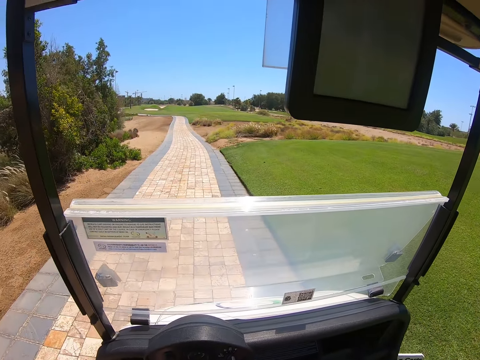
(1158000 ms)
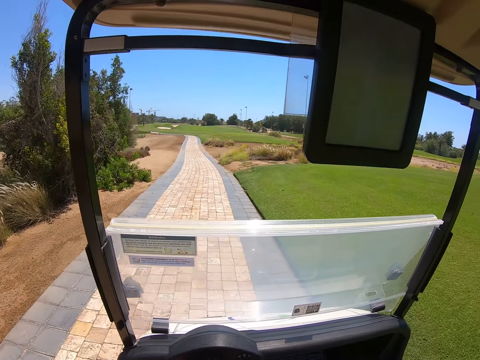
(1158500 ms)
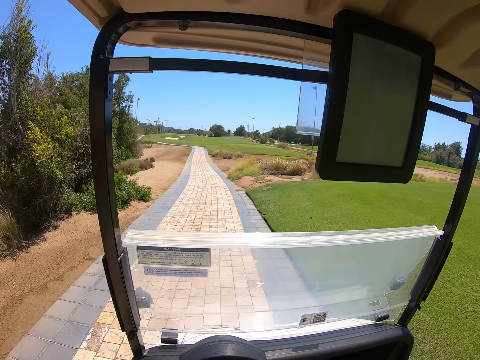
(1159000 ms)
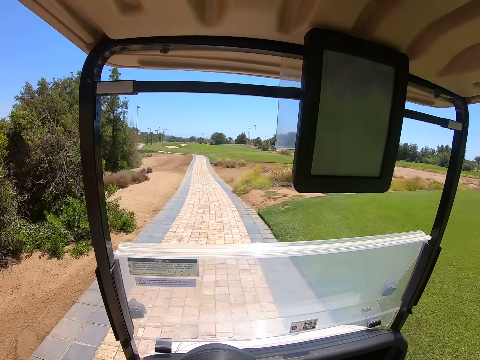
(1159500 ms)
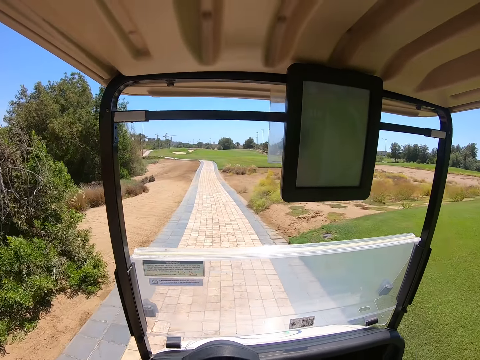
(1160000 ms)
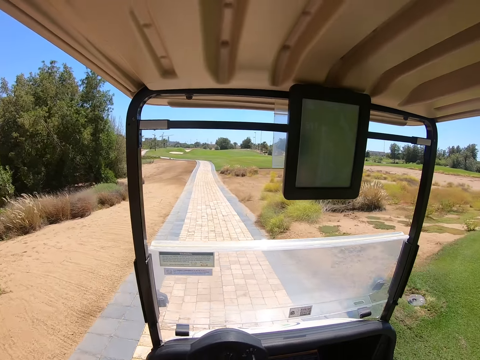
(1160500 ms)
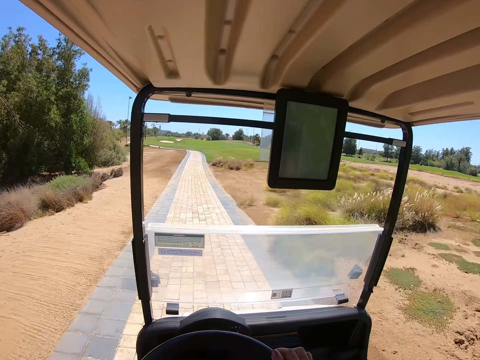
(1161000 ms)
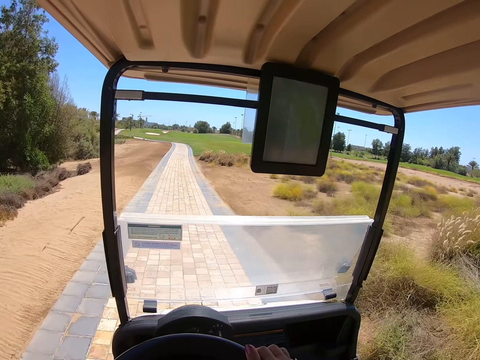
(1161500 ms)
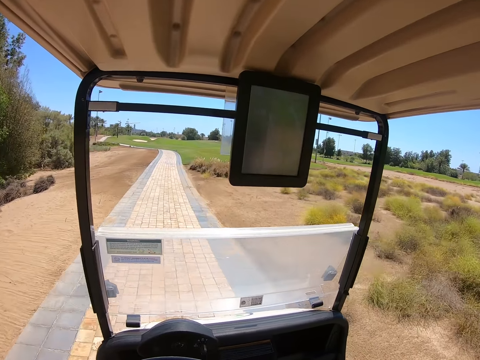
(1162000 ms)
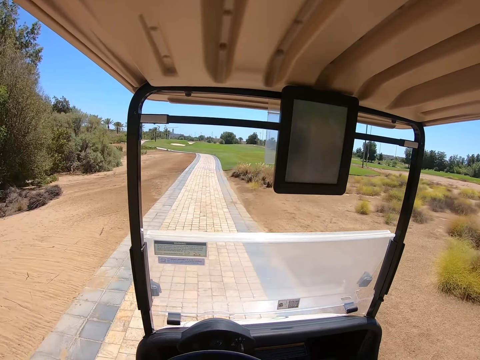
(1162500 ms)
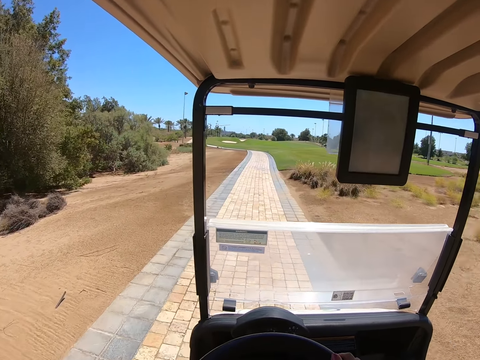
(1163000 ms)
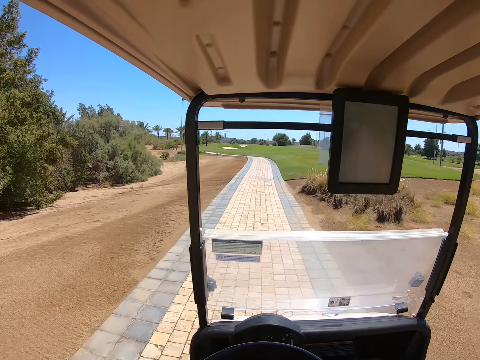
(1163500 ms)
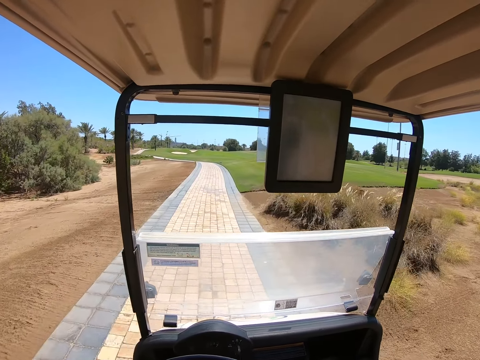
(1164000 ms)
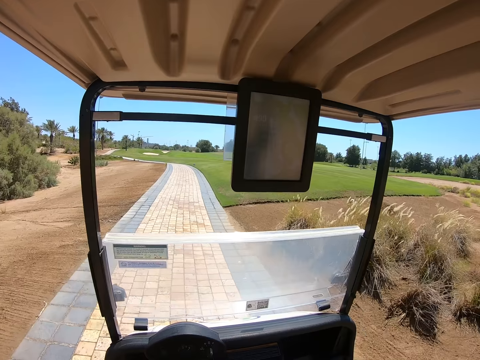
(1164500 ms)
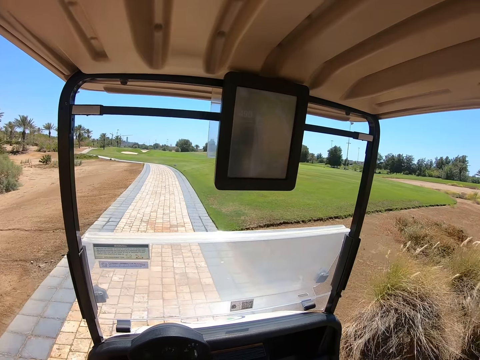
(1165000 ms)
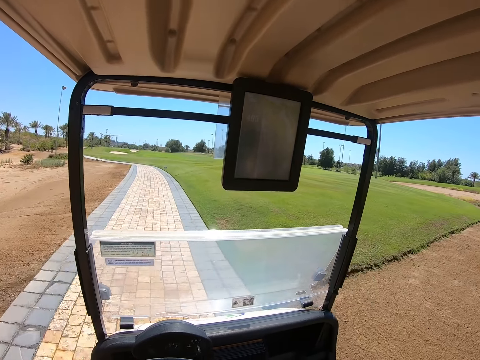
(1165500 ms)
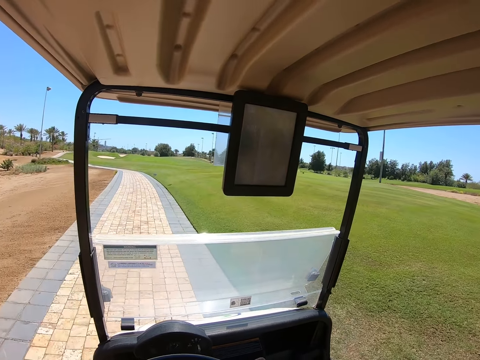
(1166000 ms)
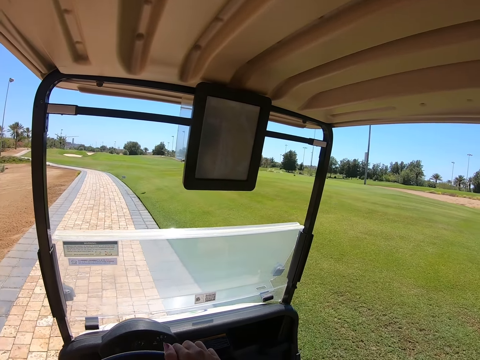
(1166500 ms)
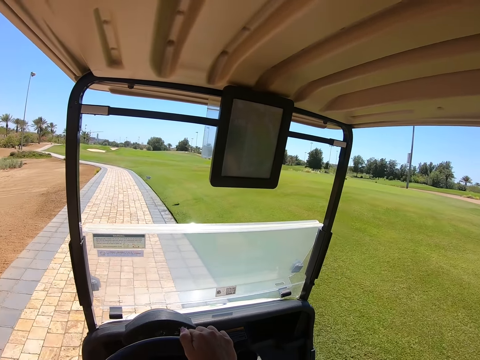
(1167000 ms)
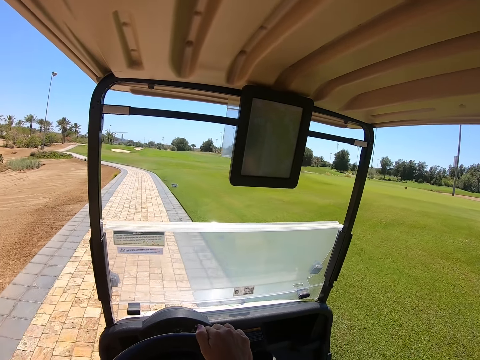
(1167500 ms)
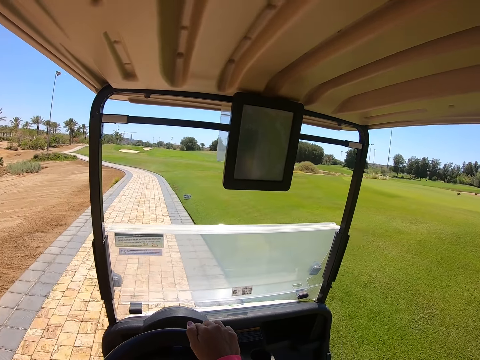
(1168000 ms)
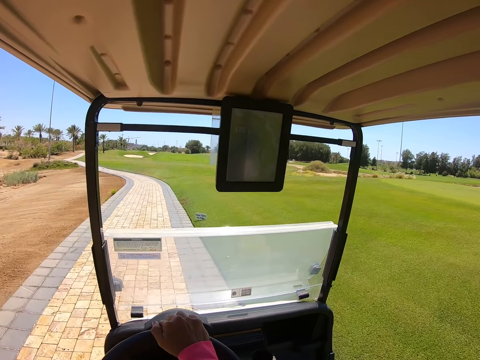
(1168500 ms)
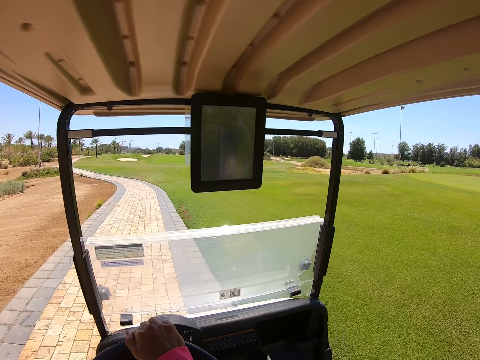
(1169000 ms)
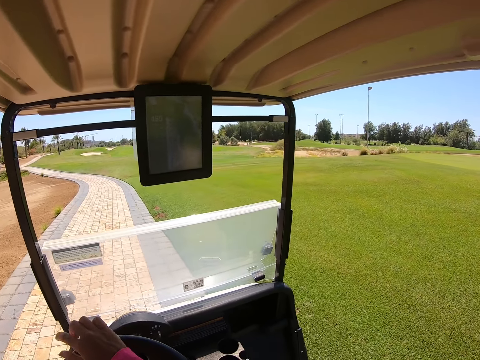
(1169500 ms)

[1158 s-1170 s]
The camera wearer enters the golf cart. They drive the golf cart on the pavement. They move the steering wheel.

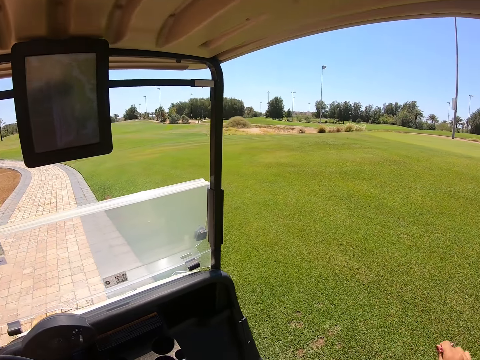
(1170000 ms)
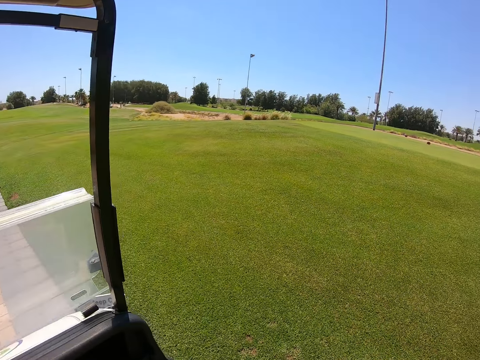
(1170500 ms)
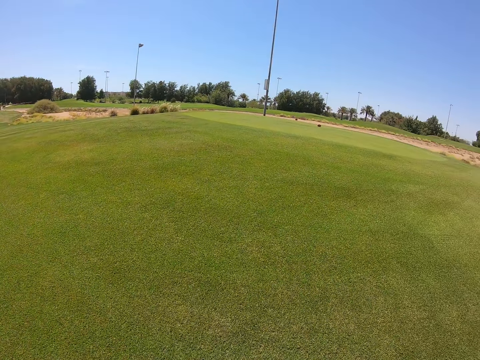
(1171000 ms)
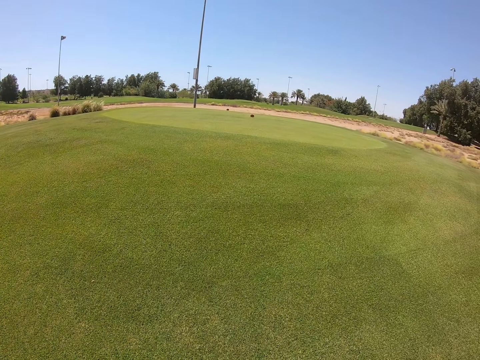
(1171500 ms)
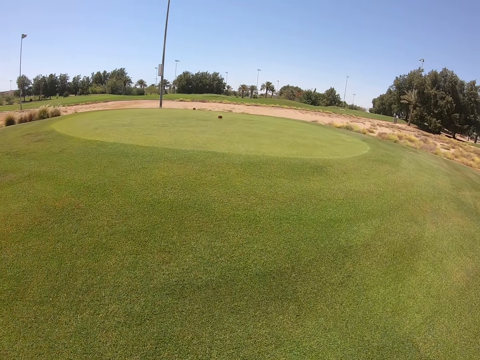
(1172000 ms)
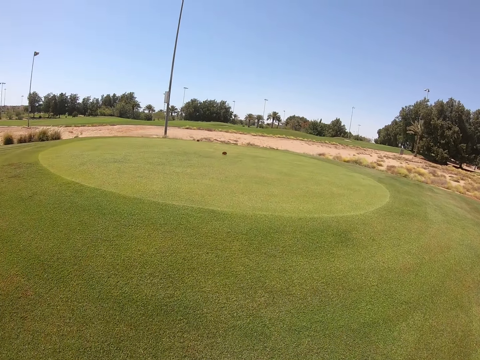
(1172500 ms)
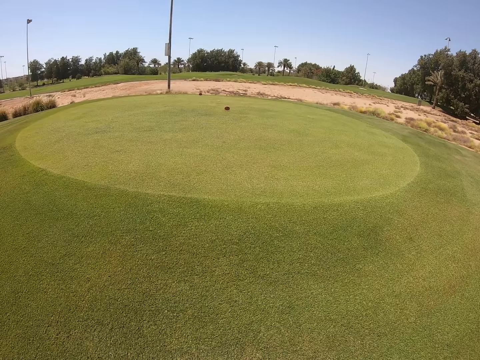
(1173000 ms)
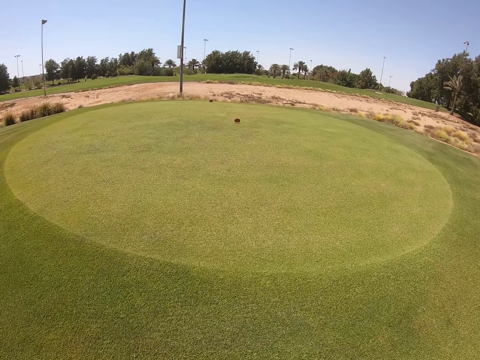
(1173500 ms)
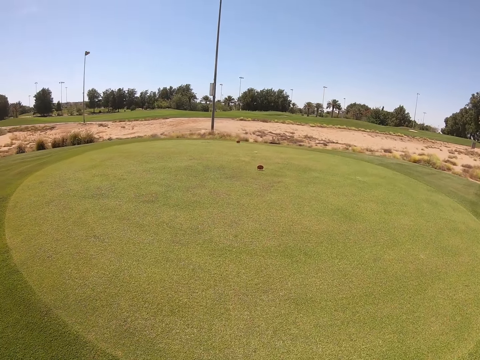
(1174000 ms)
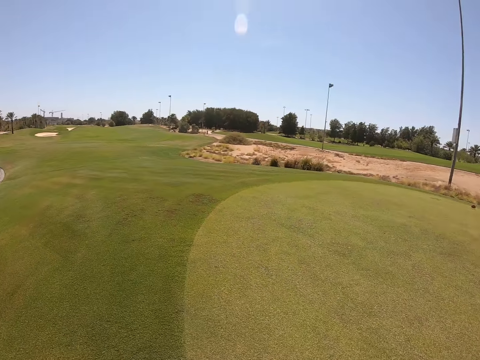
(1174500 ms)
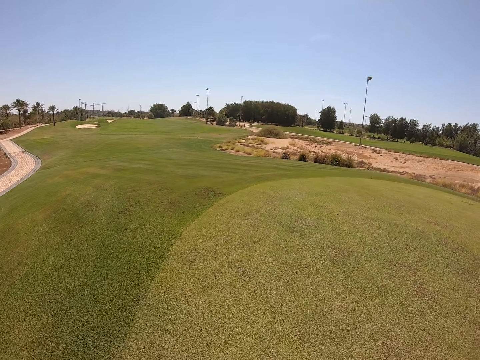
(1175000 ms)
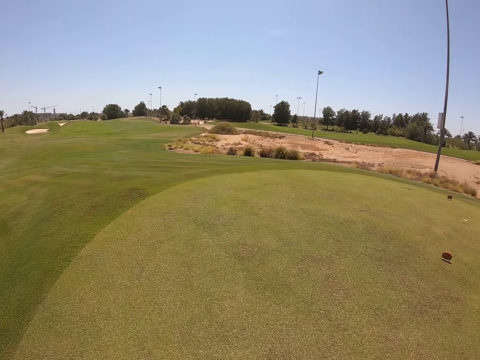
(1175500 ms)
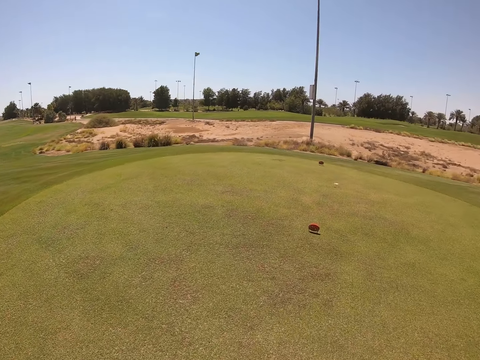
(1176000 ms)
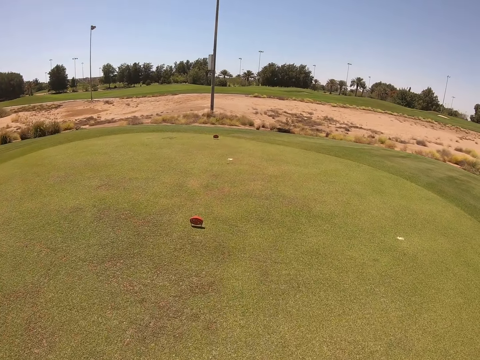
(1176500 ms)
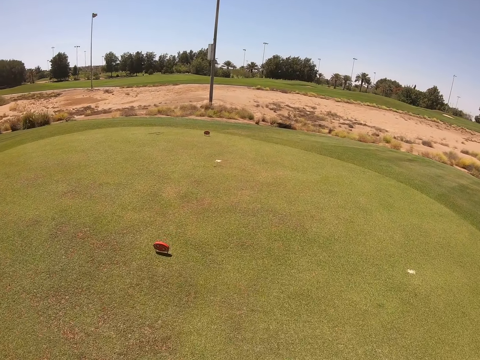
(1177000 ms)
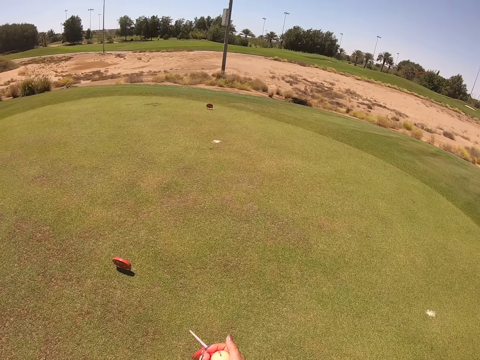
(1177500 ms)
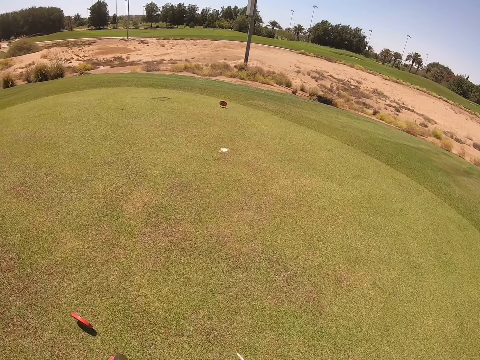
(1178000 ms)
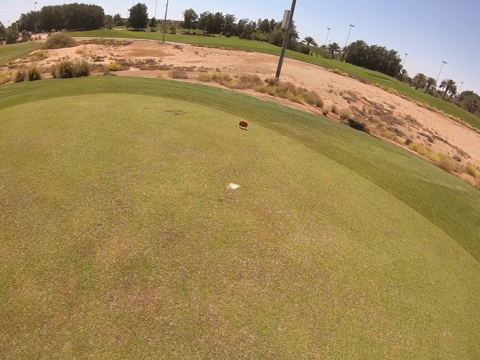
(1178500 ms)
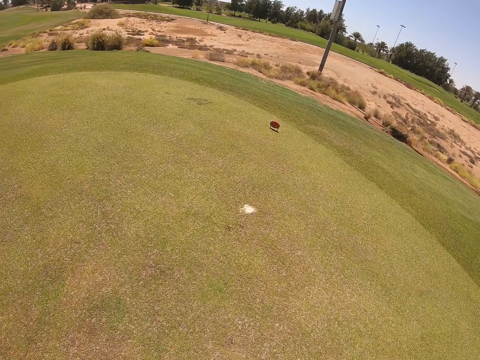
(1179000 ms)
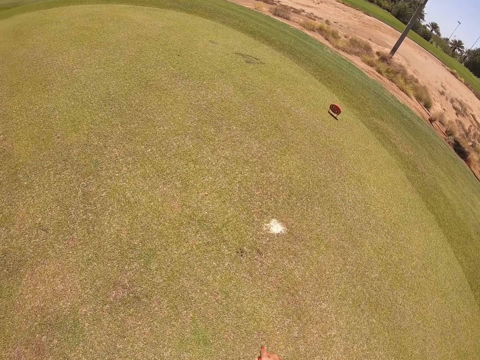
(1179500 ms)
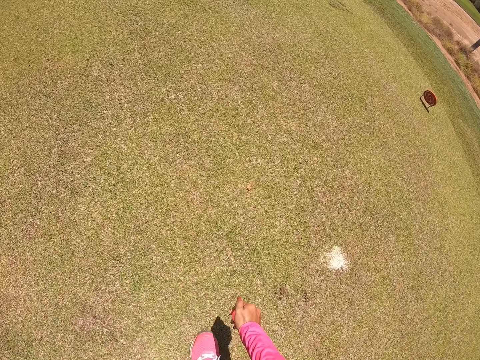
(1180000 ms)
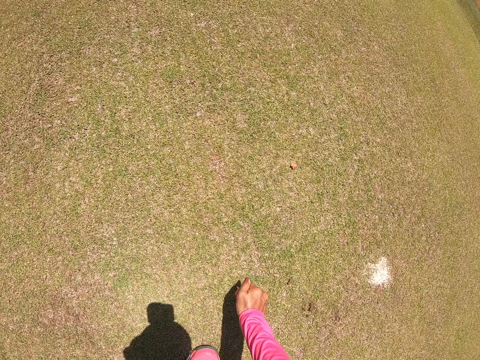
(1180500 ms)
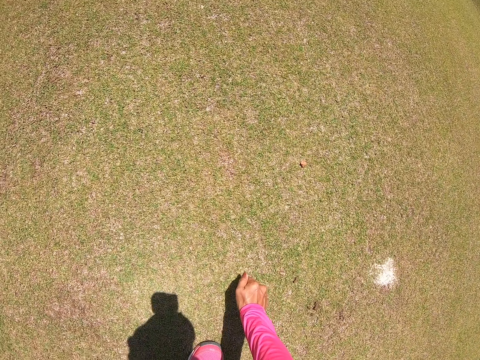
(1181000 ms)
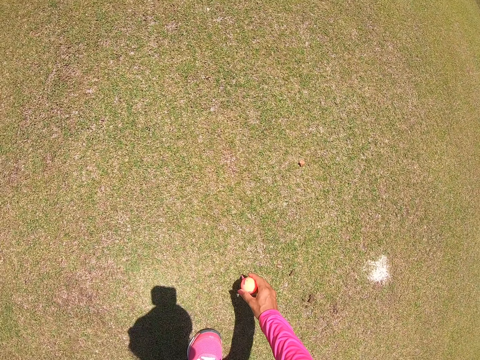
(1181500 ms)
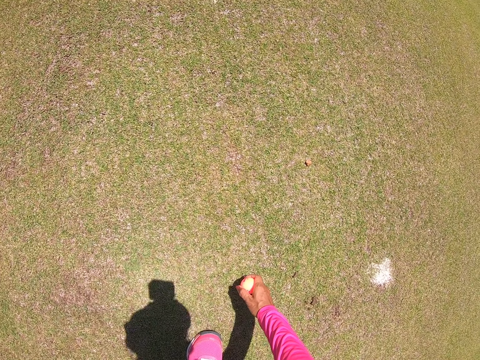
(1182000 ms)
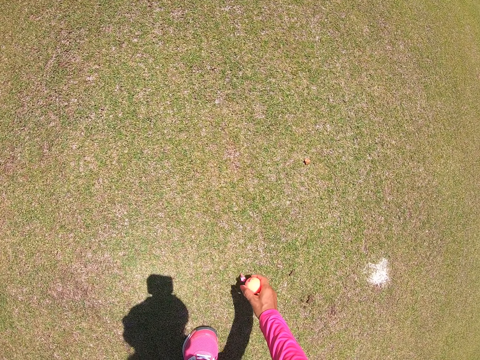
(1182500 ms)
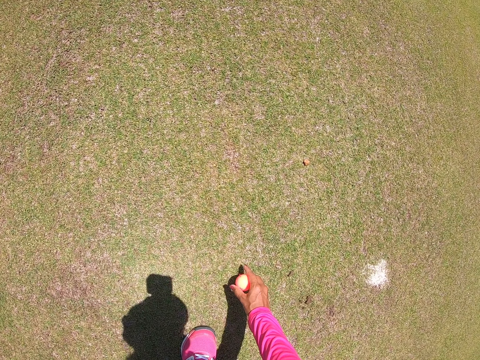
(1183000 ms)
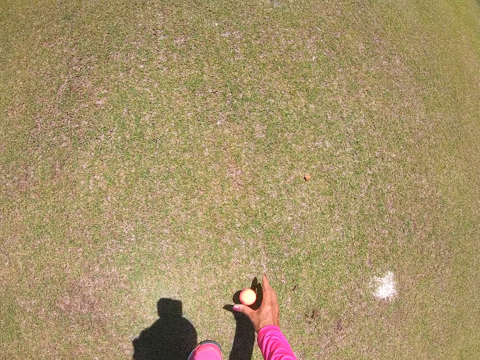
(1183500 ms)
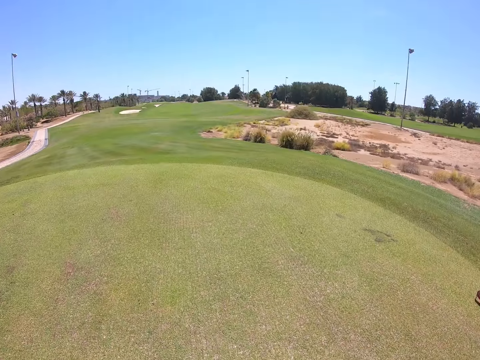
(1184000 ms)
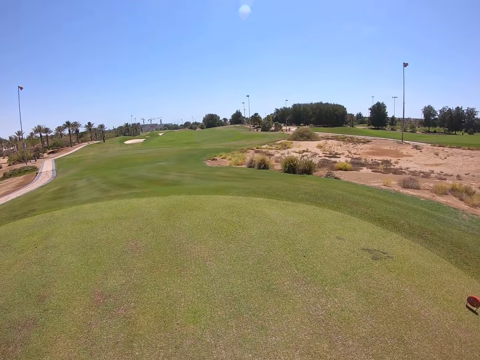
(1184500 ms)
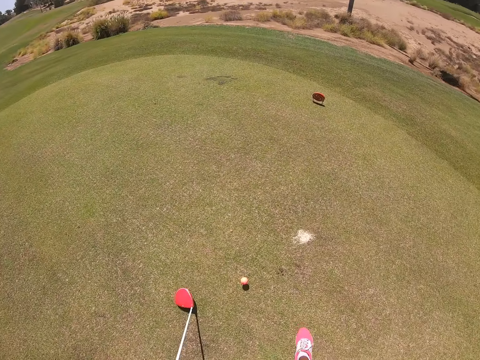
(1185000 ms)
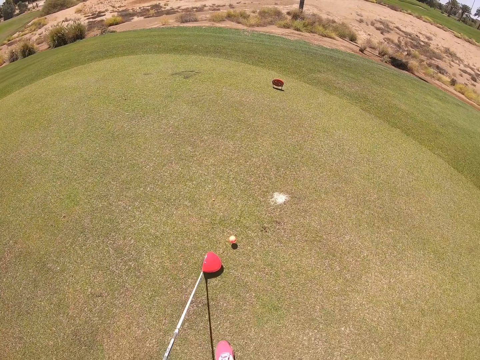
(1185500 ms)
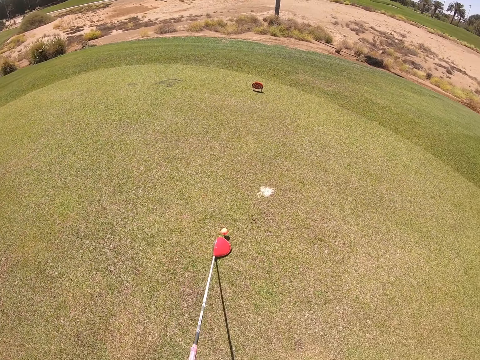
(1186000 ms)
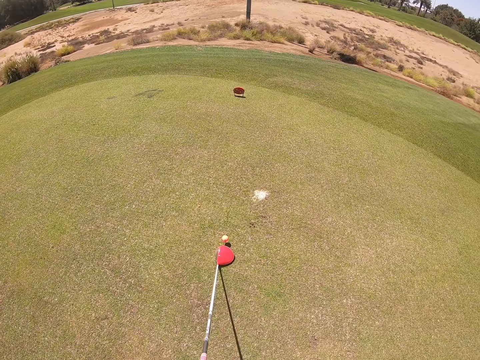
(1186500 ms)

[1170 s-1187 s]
The camera wearer alights. They walk in the golf course. They look around. They peg a tee in the golf course. They put a golf ball on the tee.
